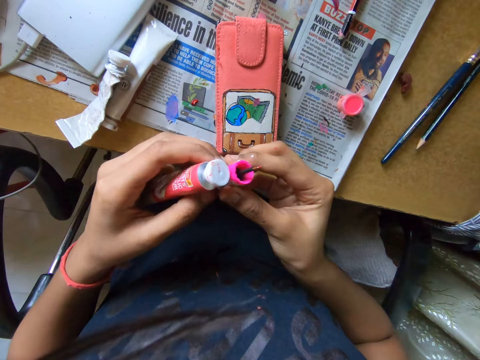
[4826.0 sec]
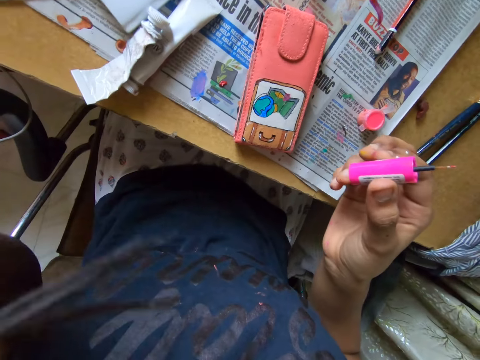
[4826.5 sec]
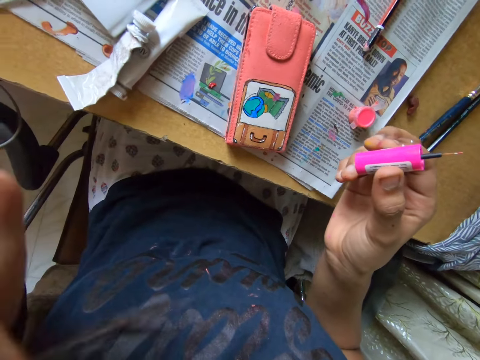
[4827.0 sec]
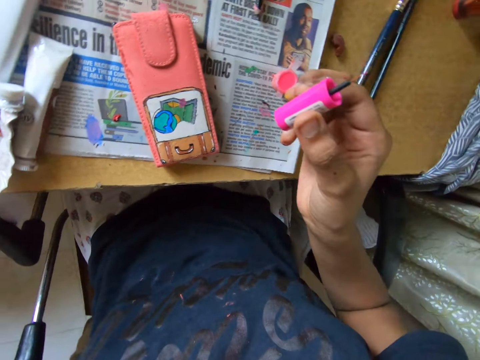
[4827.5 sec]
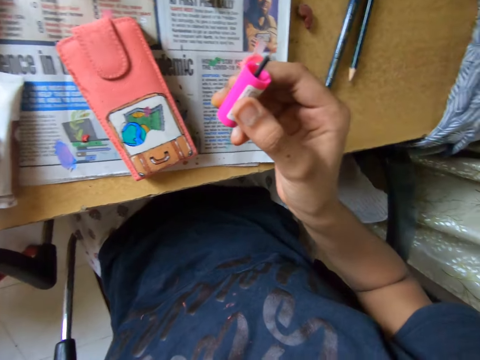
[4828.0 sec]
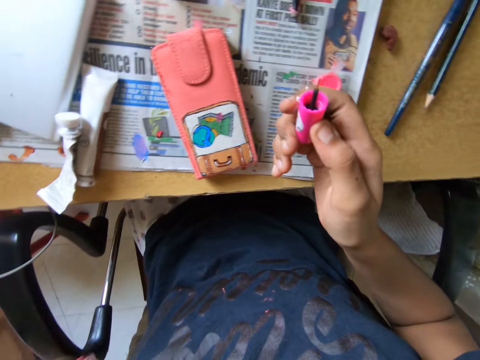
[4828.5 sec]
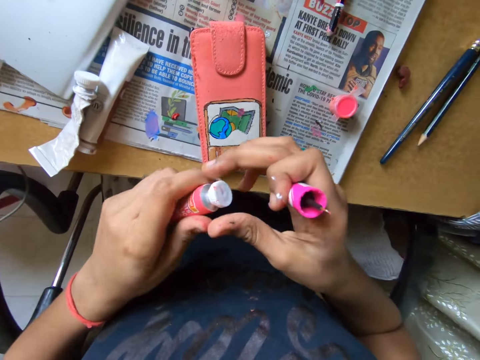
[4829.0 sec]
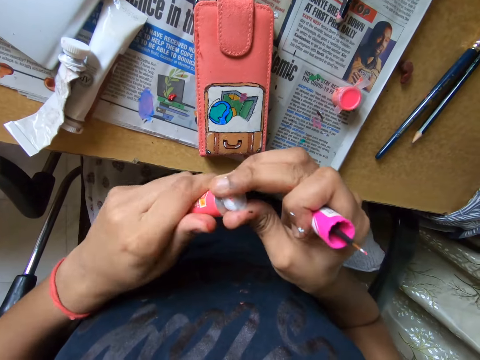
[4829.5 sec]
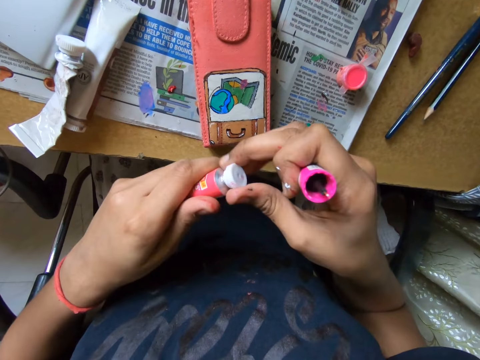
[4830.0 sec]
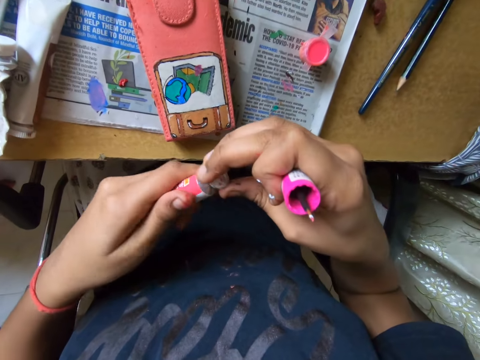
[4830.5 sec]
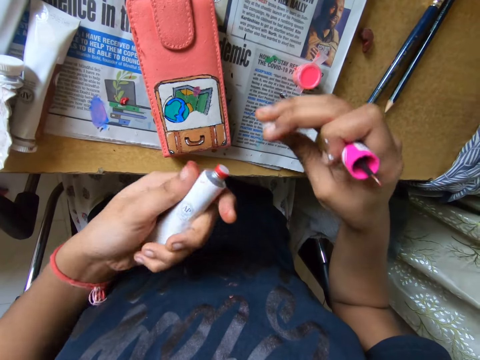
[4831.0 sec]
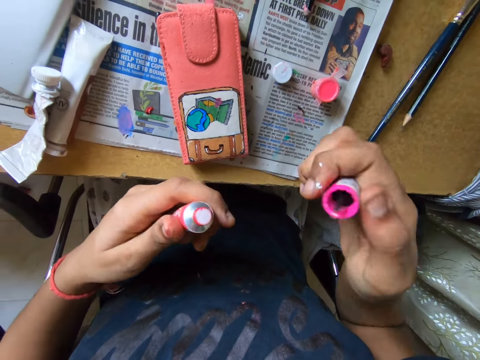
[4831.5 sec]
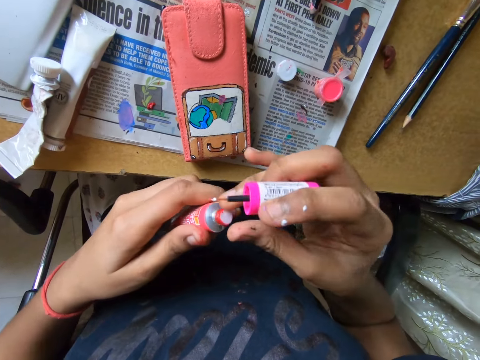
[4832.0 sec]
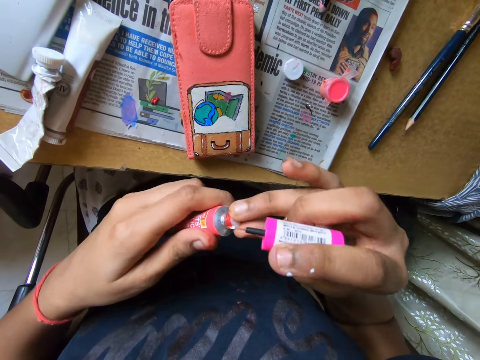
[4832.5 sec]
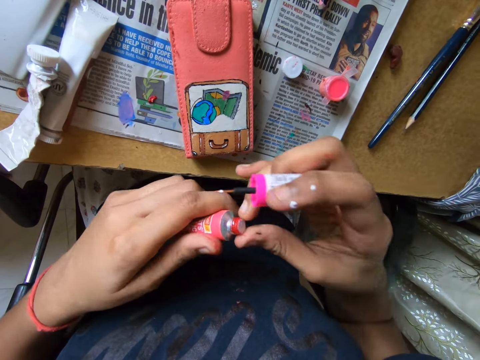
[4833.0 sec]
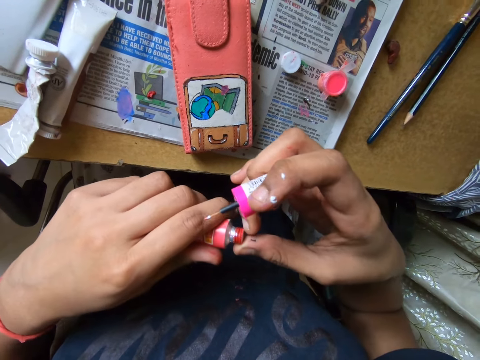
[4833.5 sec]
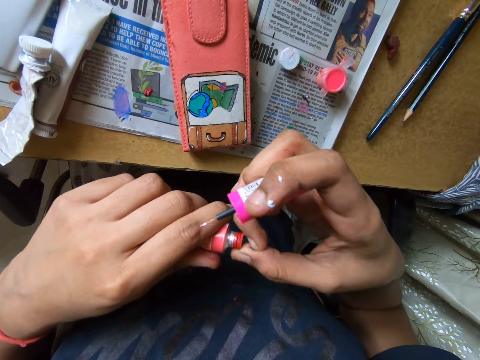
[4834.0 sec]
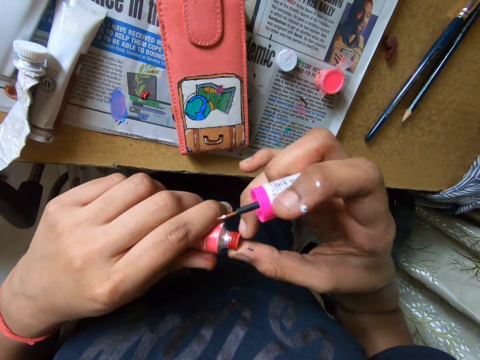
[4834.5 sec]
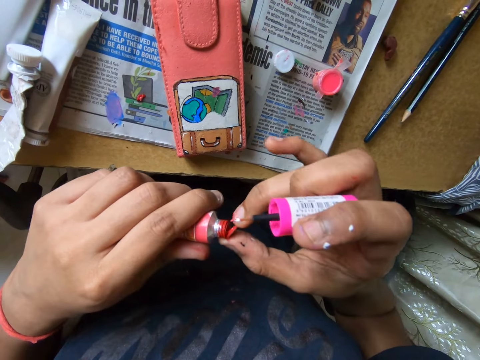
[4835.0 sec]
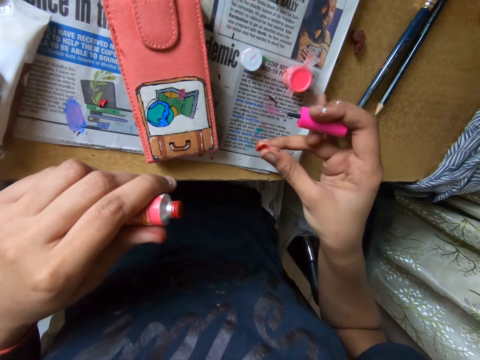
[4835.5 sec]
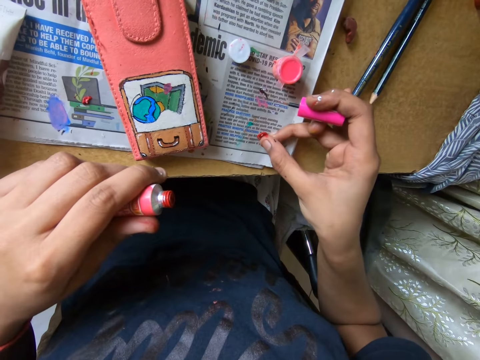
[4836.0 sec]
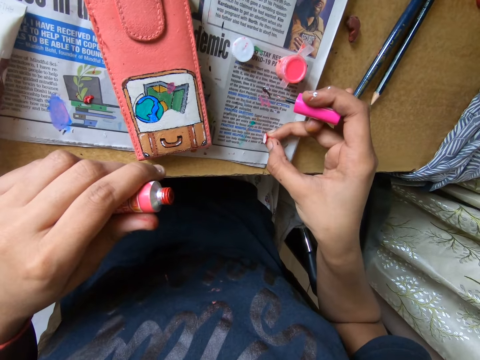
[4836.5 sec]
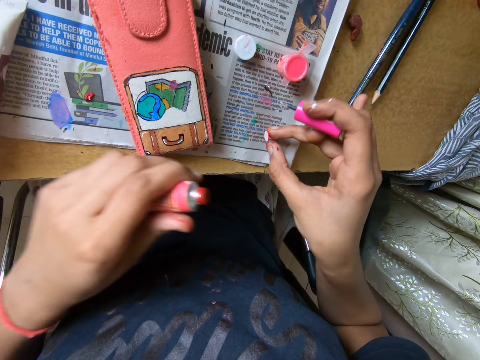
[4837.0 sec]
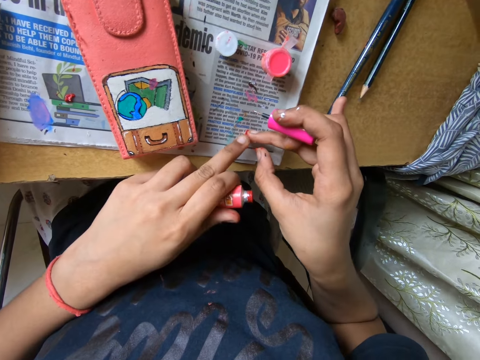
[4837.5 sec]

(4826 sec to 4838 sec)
The camera wearer passes the paintbrush from his left hand to his right hand. He lifts up his left hand. He removes the lid of the tube in his left hand with his right hand. He drops the lid on top of a newspaper on the table with his right hand. He removes the seal on the tube with his right hand. He drops the seal in his right hand on the table.

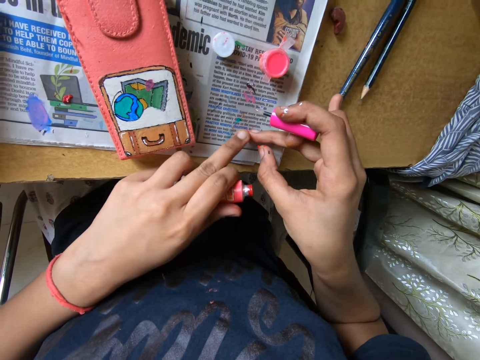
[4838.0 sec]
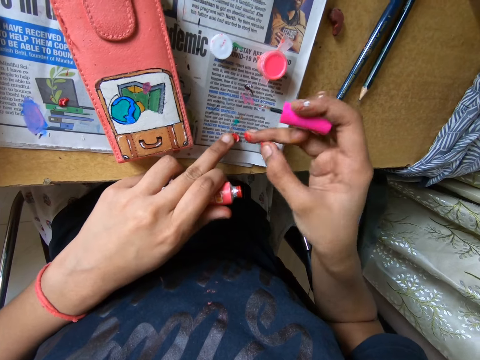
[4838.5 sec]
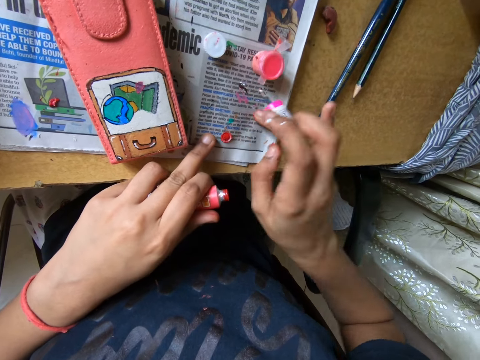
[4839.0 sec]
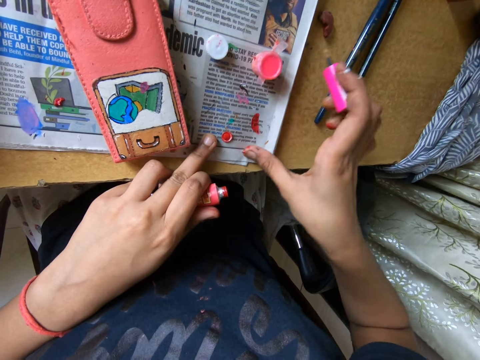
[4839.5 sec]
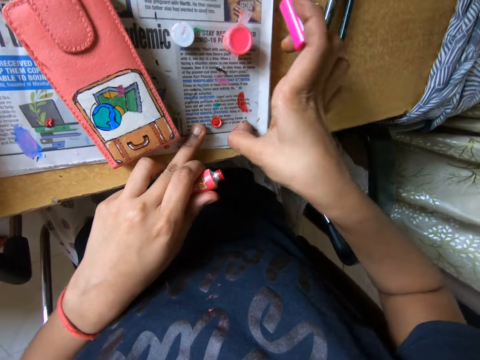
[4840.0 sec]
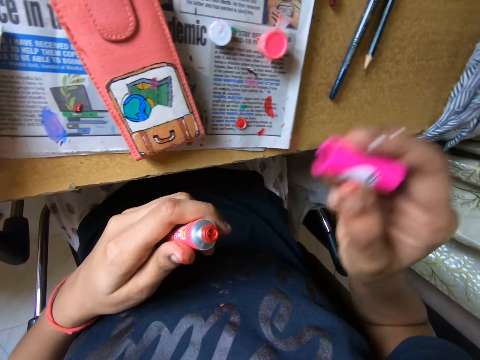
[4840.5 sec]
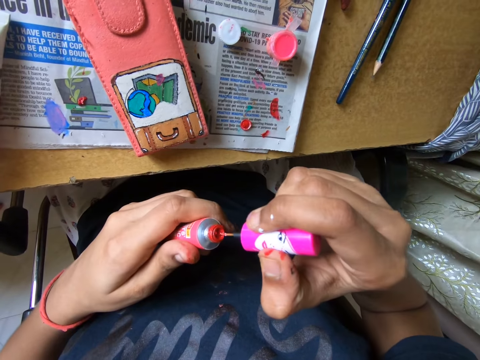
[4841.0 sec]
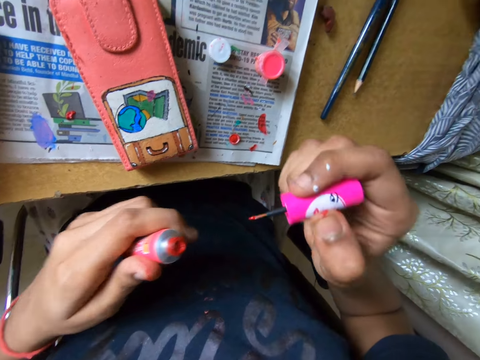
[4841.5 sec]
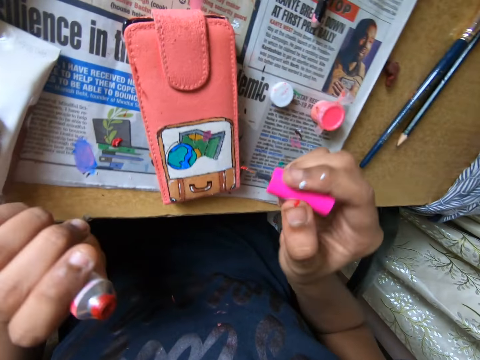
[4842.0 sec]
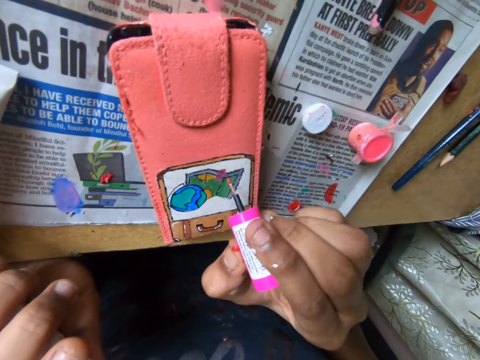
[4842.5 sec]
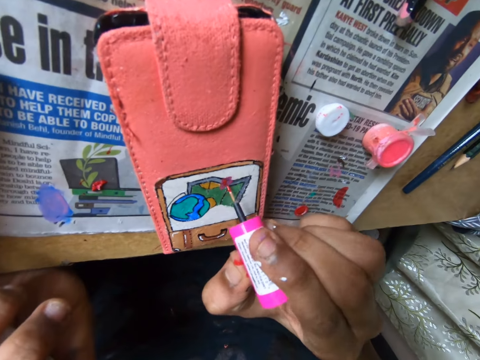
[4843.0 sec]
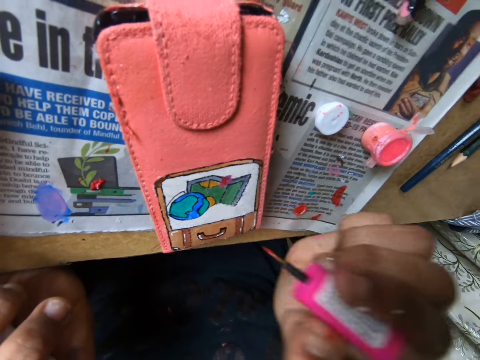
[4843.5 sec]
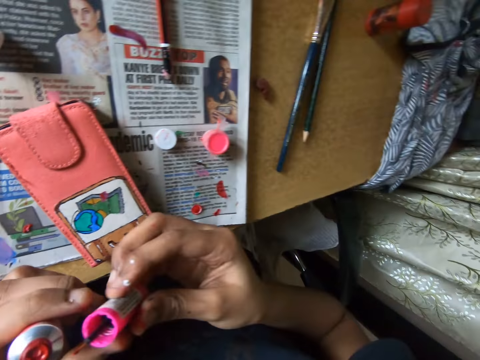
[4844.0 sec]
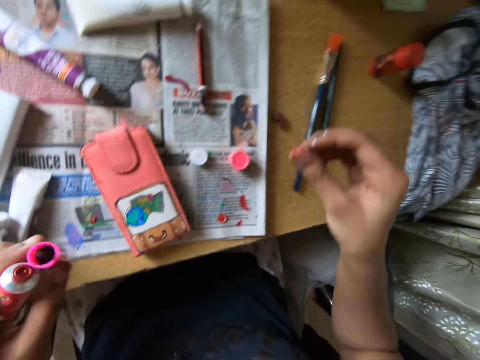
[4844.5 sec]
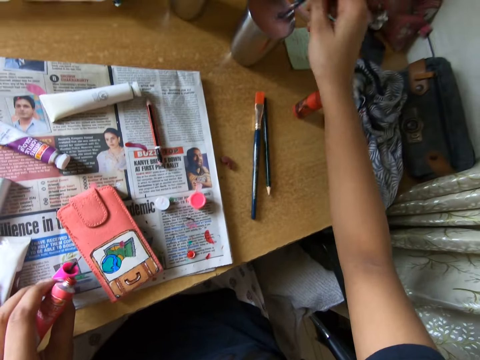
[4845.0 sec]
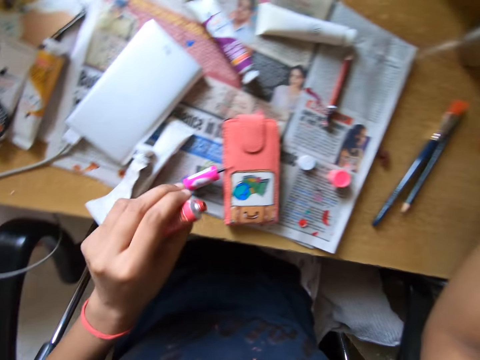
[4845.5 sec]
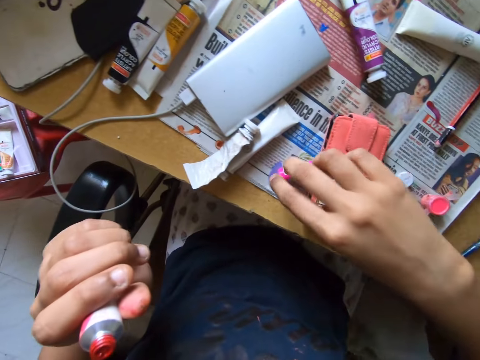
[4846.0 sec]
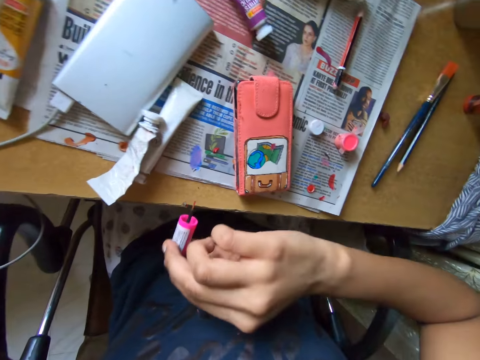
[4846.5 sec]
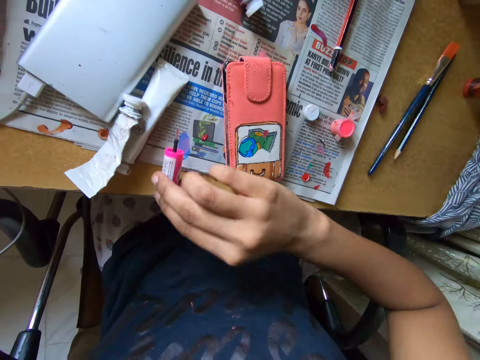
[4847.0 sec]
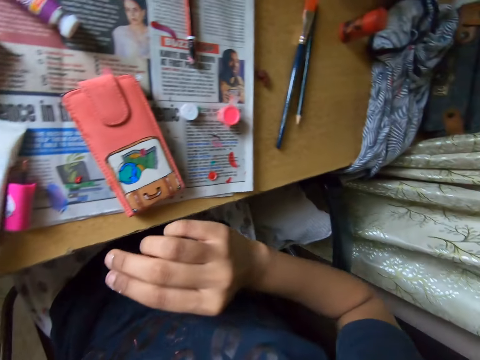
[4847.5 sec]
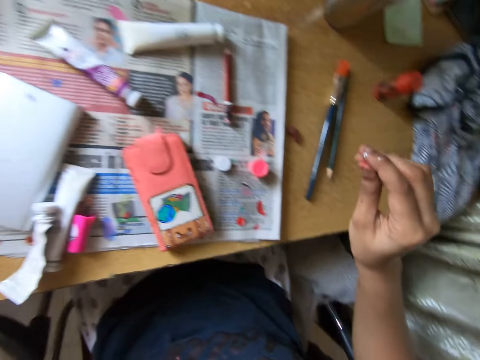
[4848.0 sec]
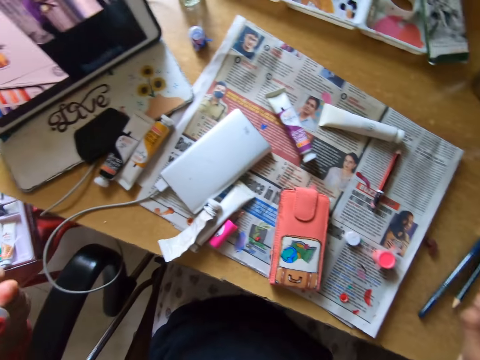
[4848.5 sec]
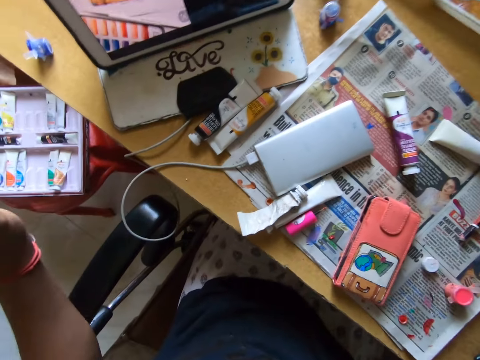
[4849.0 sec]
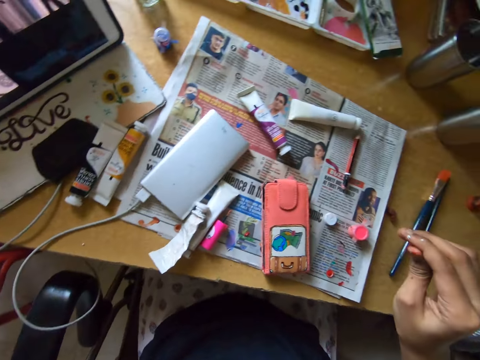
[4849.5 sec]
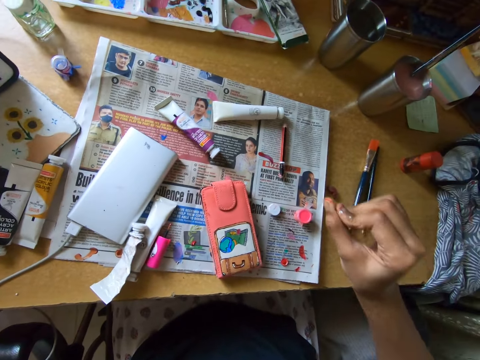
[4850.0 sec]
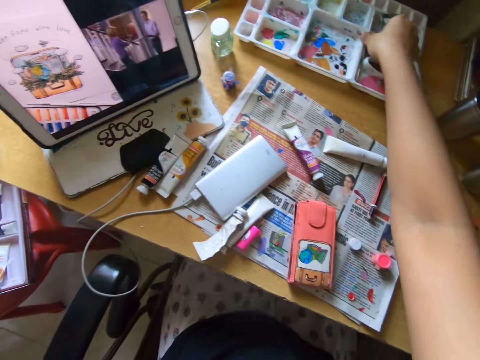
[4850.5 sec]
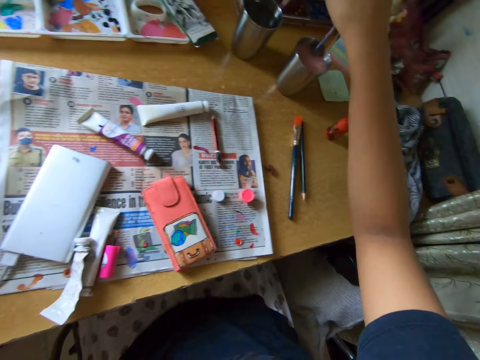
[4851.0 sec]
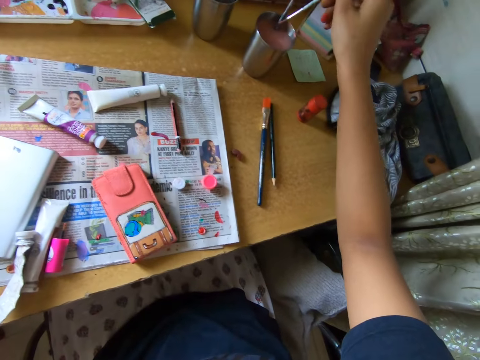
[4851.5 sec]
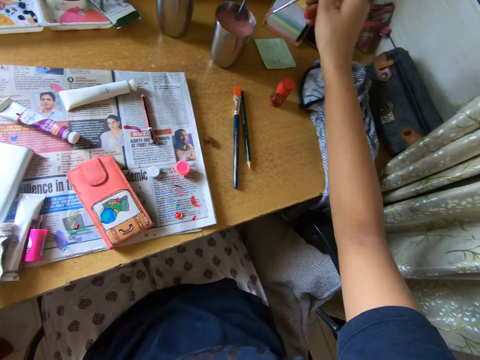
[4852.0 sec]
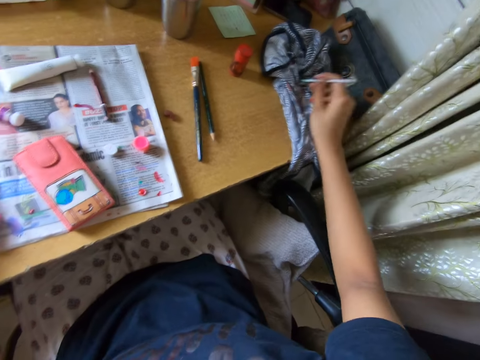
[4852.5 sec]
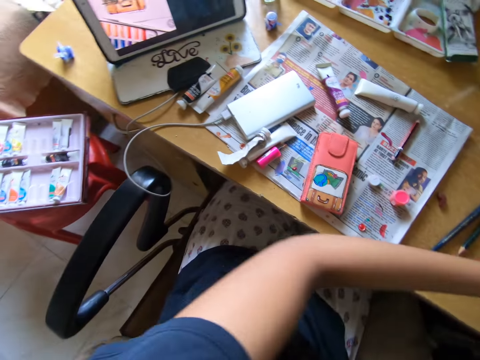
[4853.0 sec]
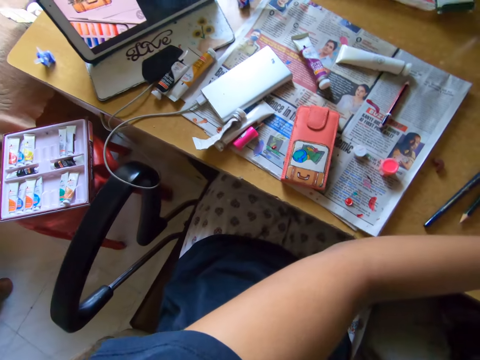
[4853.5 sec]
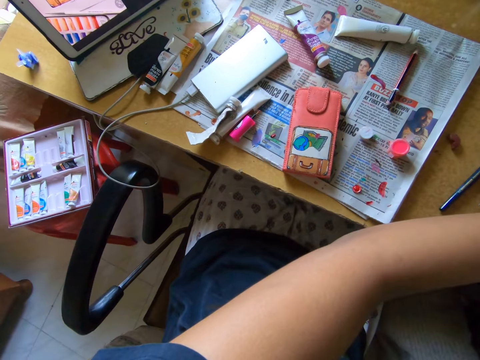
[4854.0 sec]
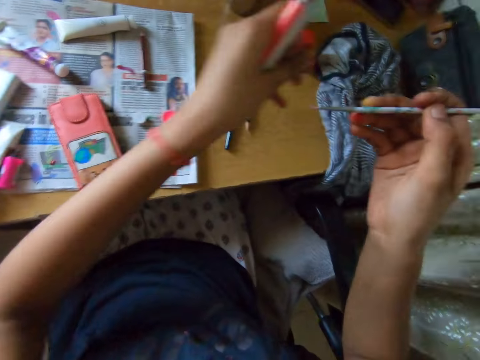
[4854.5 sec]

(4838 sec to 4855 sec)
The camera wearer wipes the table with his right fingers on the newspaper. He inserts the paintbrush in his right hand into the tube in his left hand. He draws on the pouch with the paintbrush in his right hand. He passes the paintbrush in his right hand to his left hand. He touches a paintbrush in the cup of water with his right hand. He looks around. He picks up the paintbrush on the table with his right hand. He drops the paintbrush in his right hand on top of the newspaper on the table. He looks around. He picks up a paintbrush in the paint palette with his right hand. He dips the tip of the paintbrush in his right hand into the cup of water on the table. He wipes the tip of the paintbrush on the cloth on the table. He turns right.
